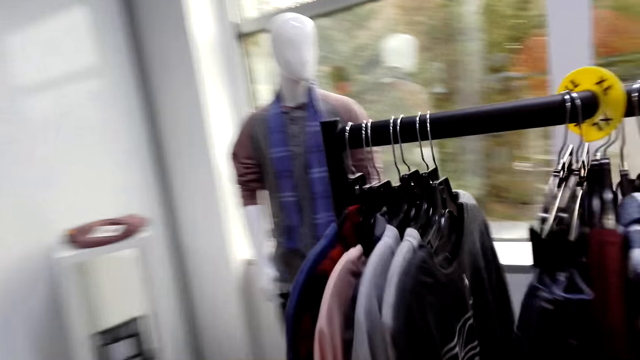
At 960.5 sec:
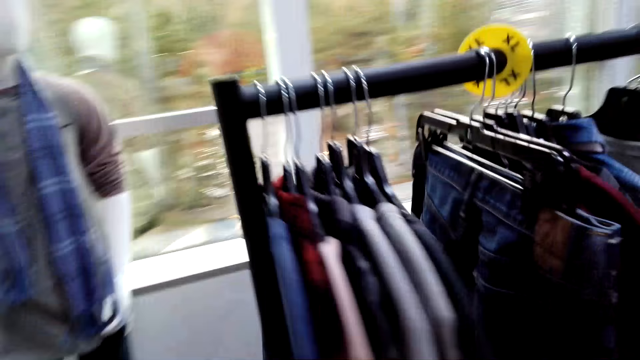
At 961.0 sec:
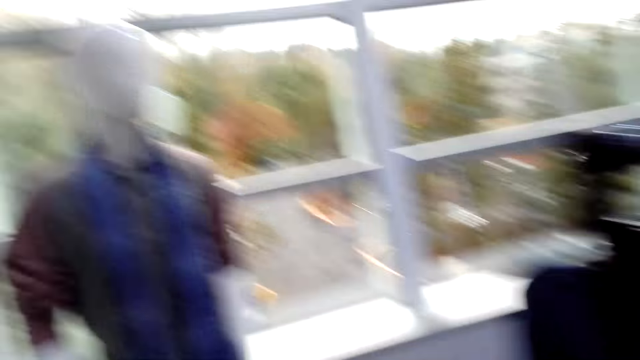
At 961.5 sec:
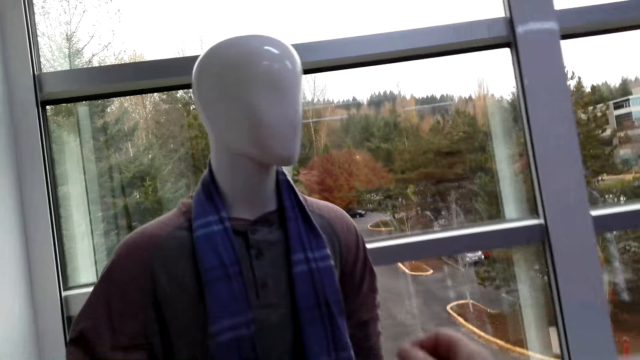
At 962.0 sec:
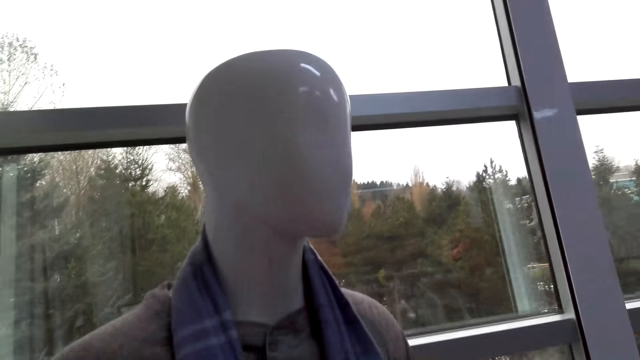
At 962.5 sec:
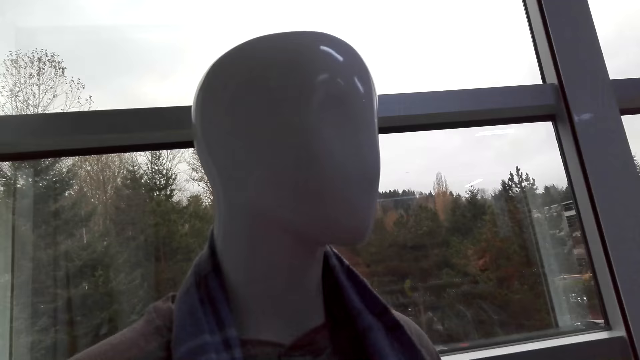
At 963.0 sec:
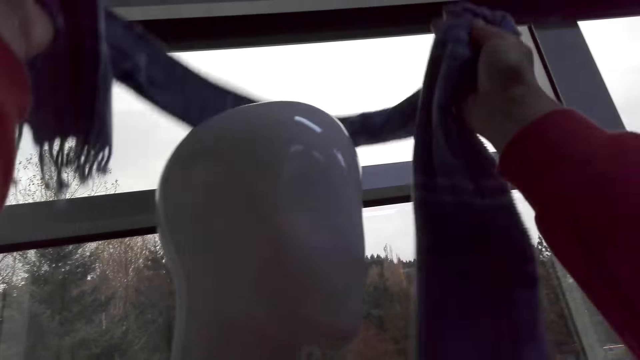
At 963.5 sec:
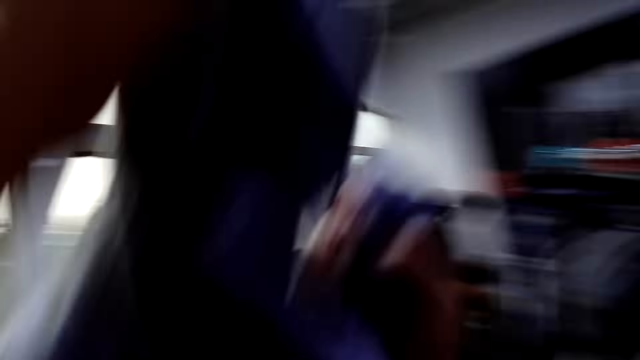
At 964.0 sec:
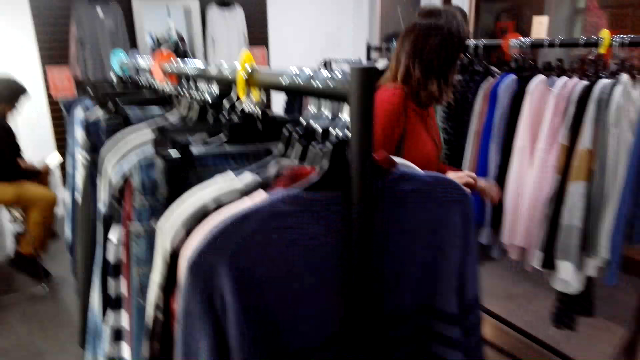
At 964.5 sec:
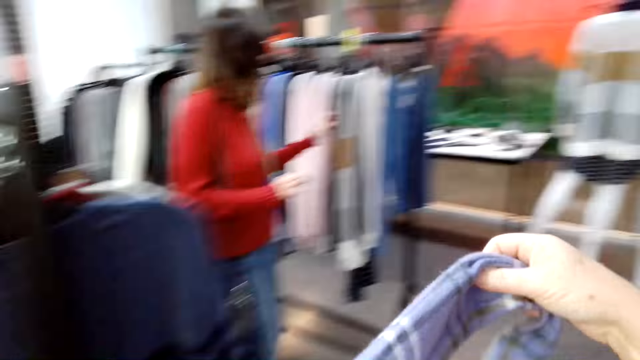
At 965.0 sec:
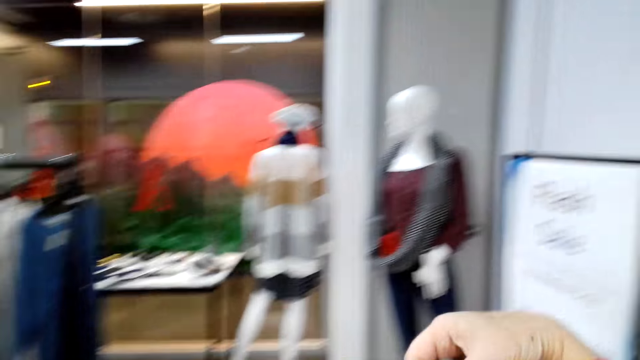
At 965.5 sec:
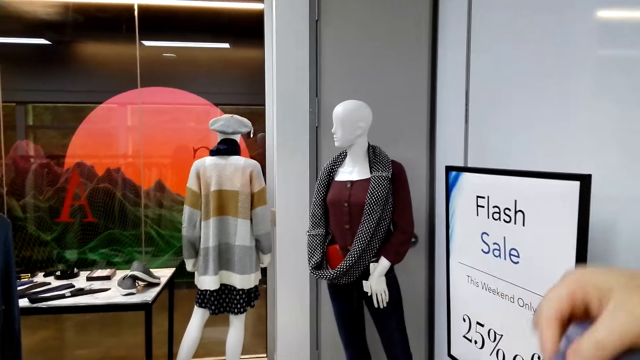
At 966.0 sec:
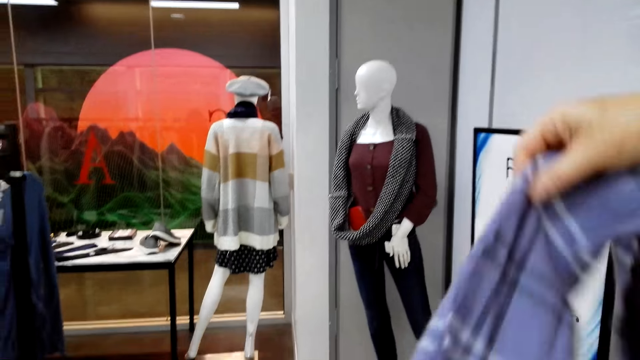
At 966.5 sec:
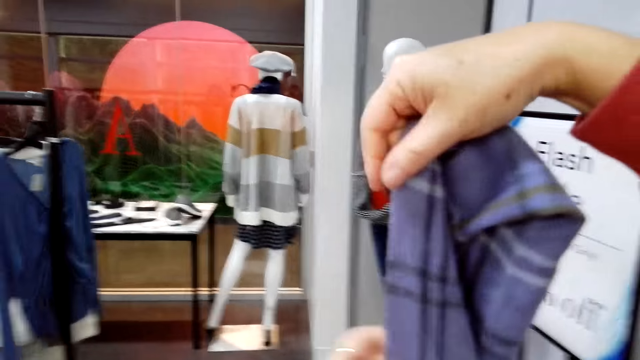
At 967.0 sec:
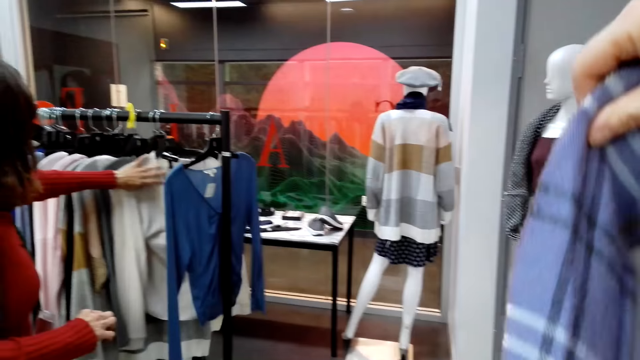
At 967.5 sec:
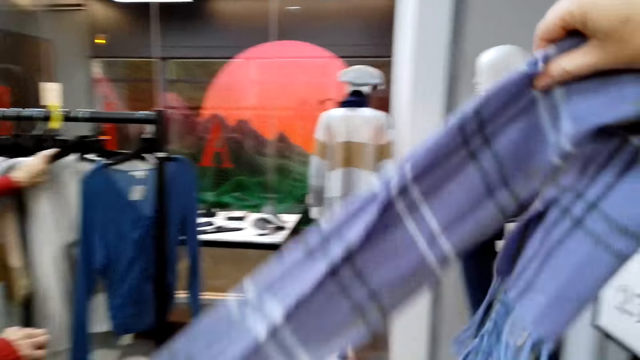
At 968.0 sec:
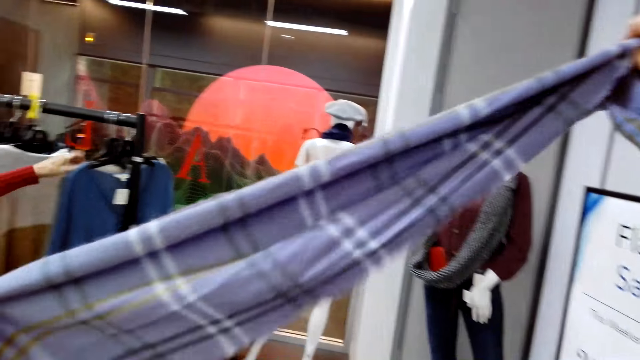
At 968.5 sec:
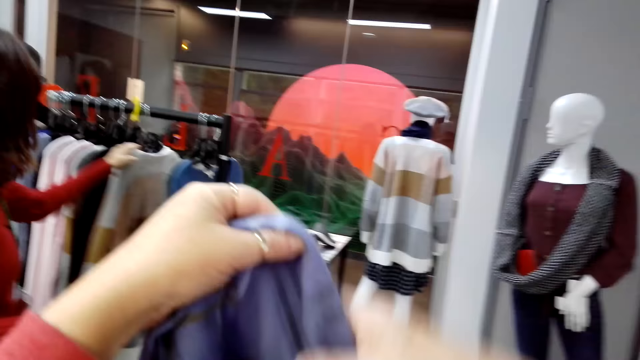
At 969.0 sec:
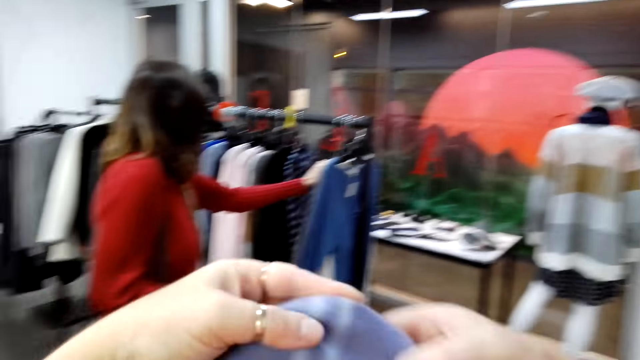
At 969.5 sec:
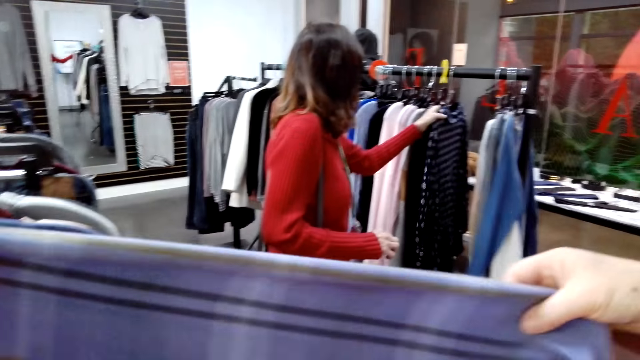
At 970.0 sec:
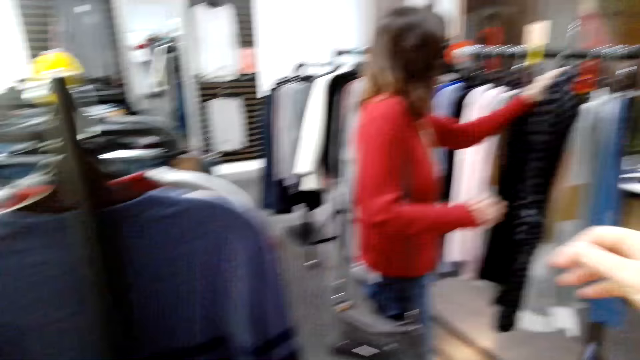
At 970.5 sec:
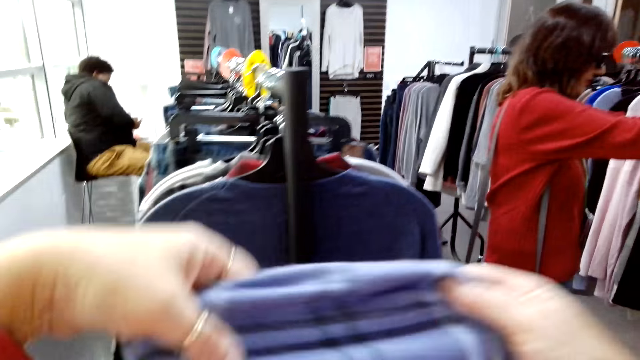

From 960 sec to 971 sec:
The camera wearer picks a scarf from the dummy. They stare at the scarf. A woman moves clothes on the clothes stand.

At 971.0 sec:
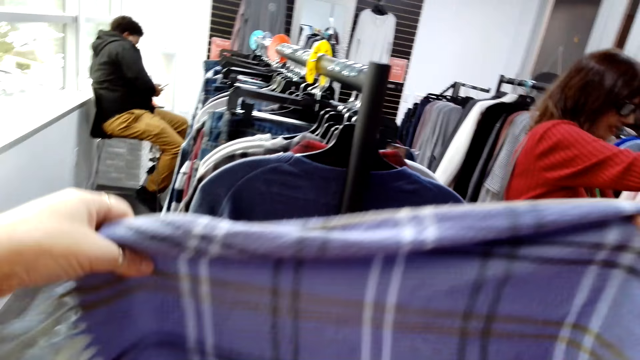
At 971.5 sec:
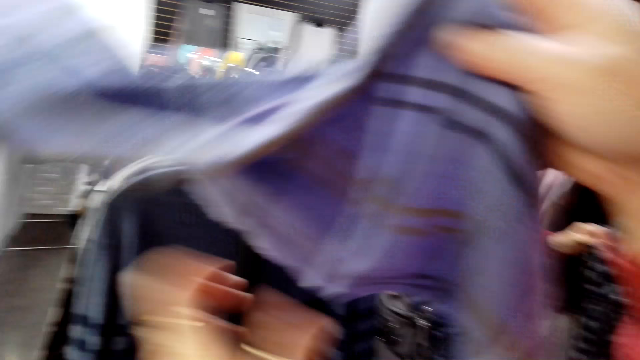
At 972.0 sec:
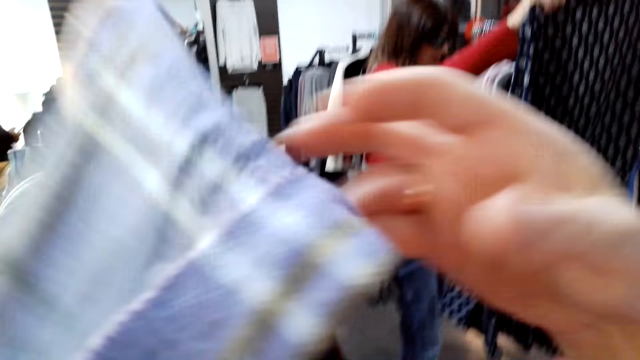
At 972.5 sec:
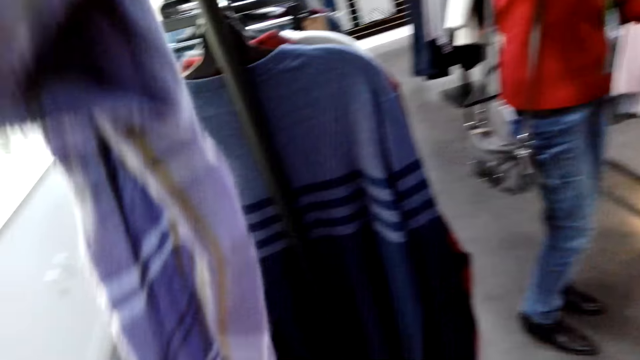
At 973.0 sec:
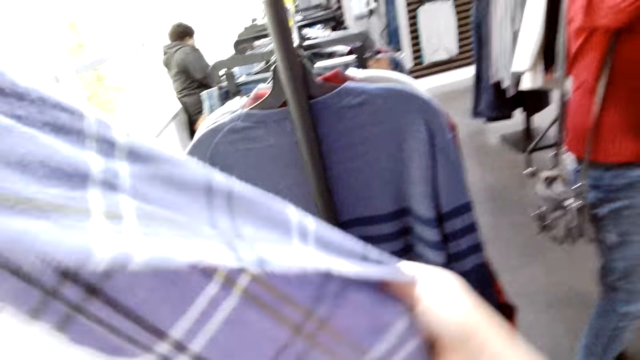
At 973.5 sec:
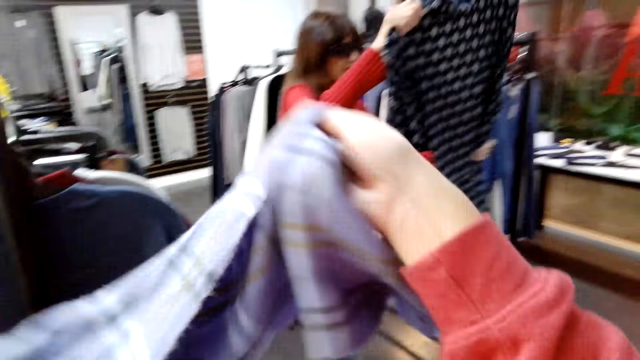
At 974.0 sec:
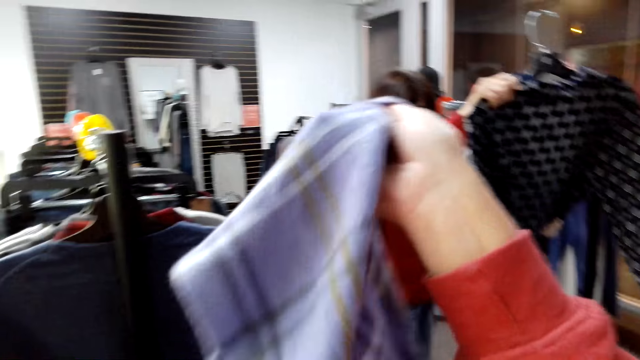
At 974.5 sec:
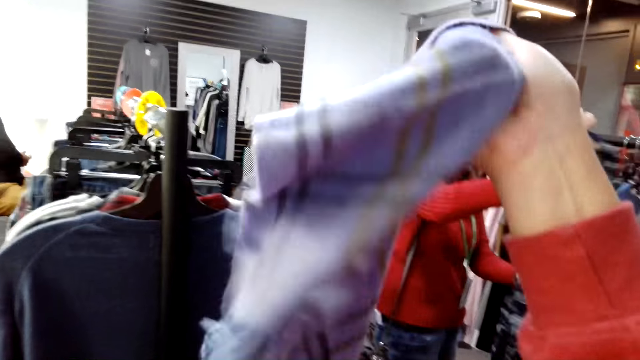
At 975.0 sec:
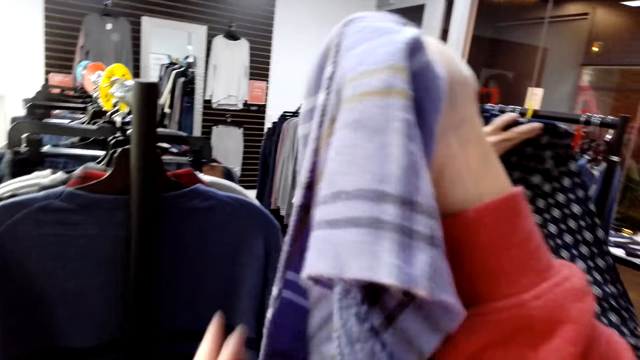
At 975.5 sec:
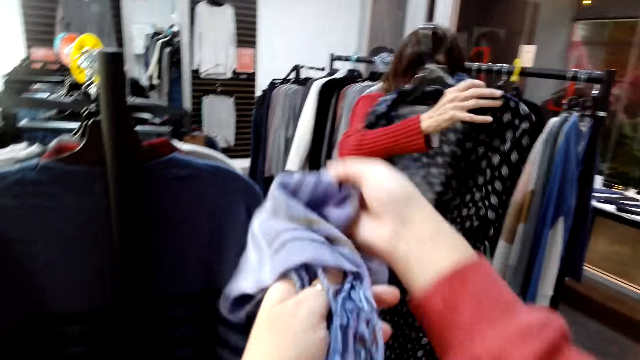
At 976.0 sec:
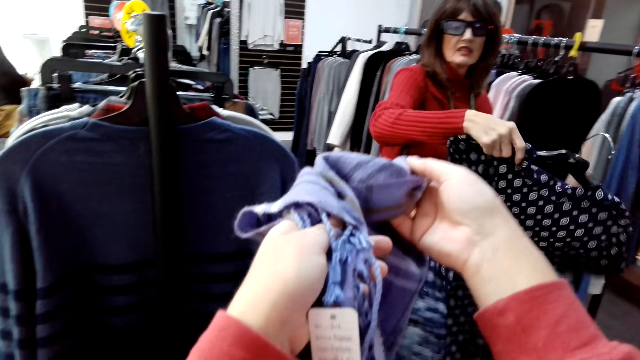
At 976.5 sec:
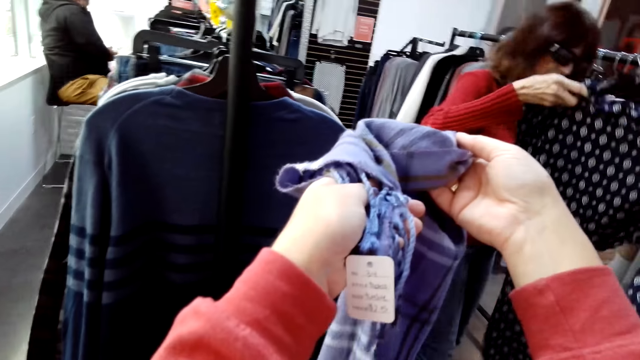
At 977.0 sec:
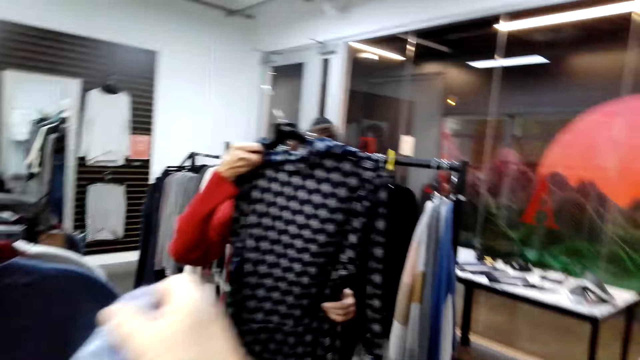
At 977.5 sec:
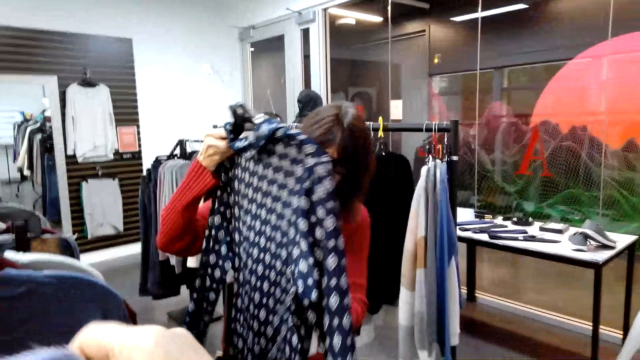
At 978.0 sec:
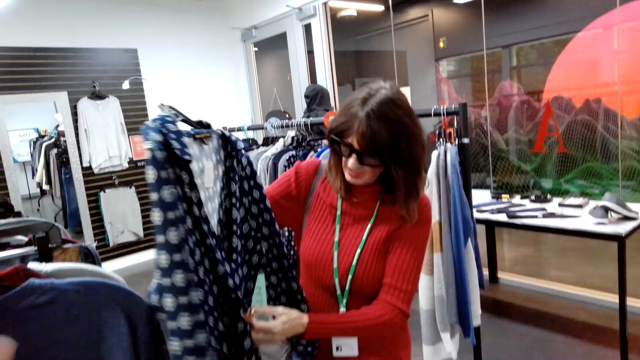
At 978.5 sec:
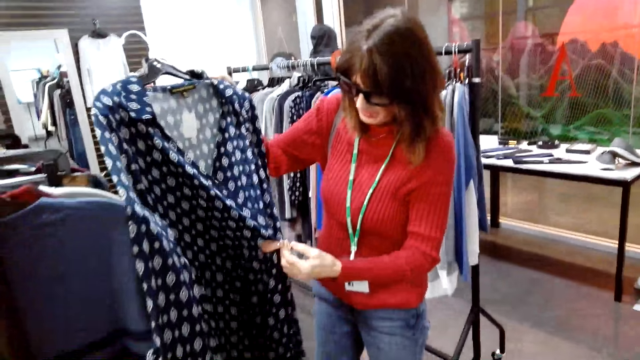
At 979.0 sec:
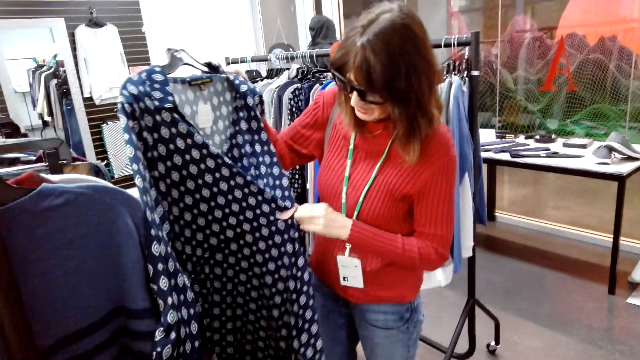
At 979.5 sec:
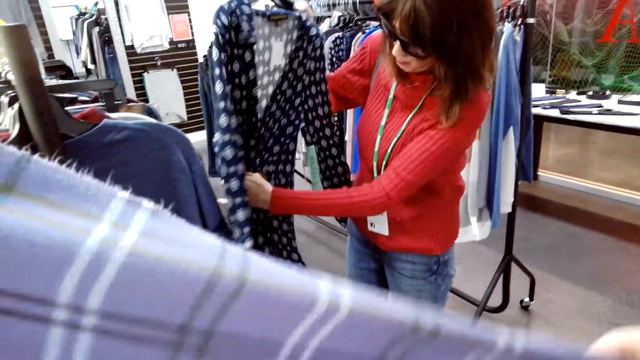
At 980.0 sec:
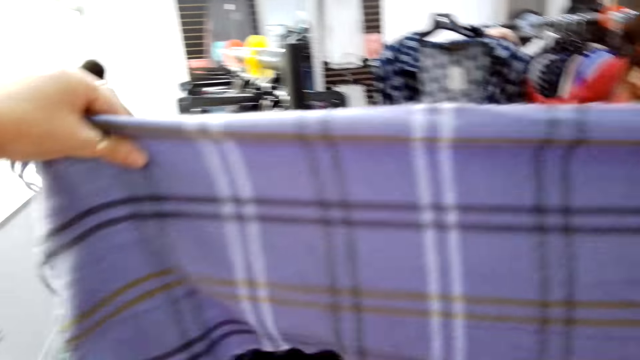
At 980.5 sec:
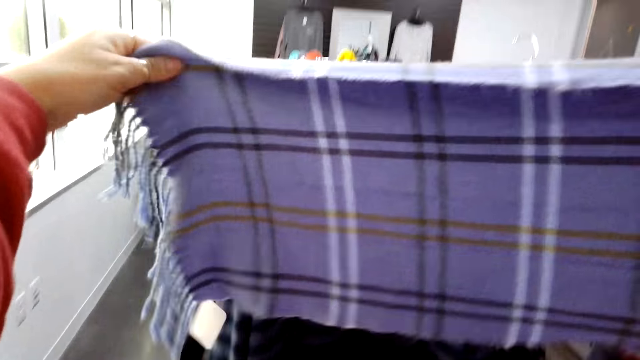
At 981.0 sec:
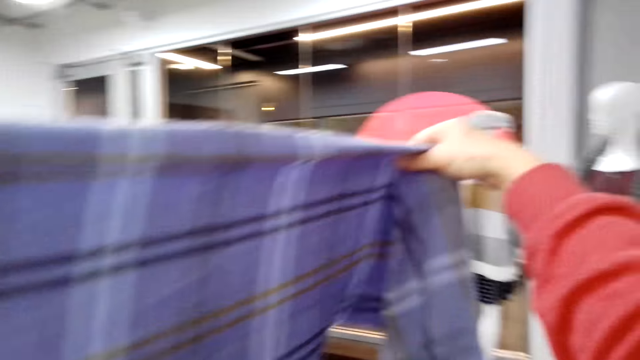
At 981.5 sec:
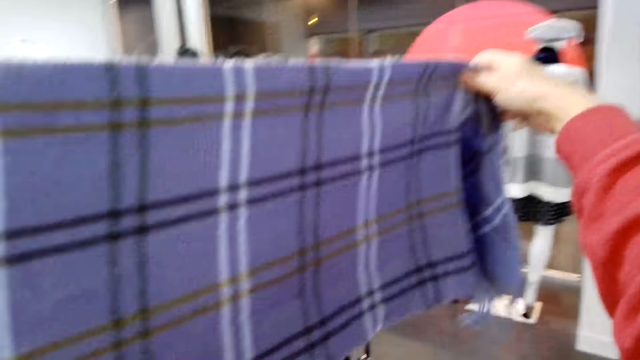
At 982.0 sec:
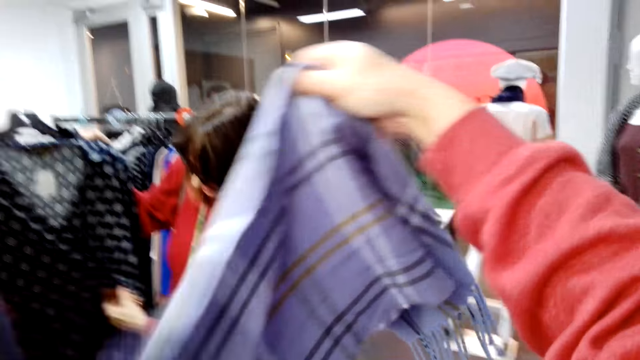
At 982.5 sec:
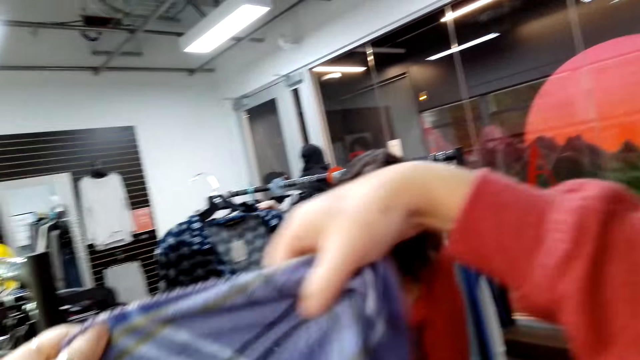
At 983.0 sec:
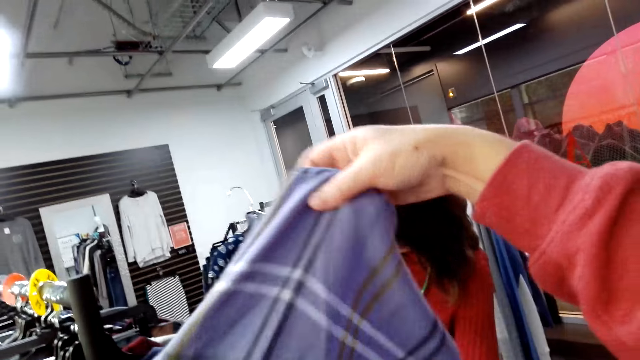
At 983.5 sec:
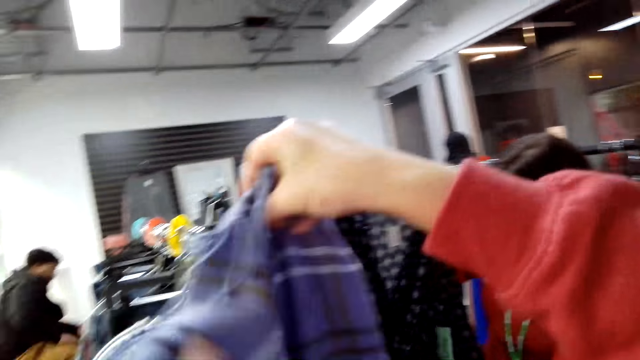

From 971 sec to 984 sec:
A woman stares at a cloth on the hands. The camera wearer stares at the woman. They stare at the scarf.
